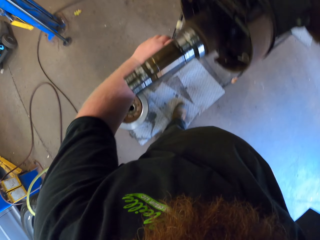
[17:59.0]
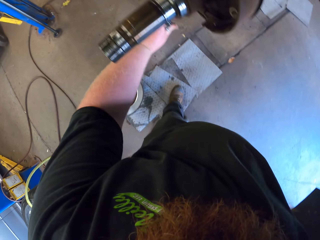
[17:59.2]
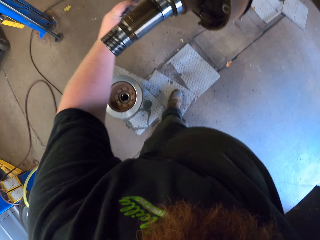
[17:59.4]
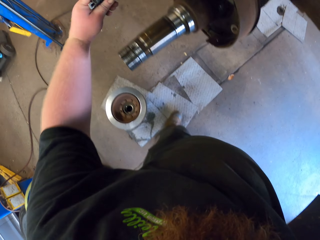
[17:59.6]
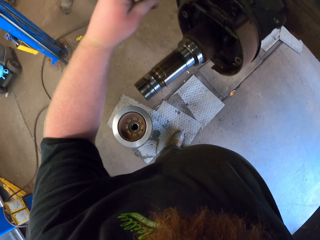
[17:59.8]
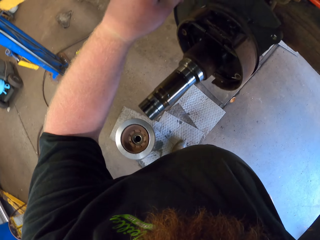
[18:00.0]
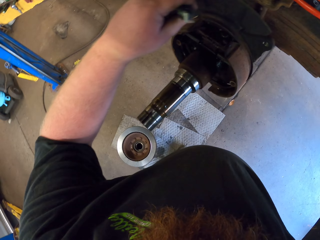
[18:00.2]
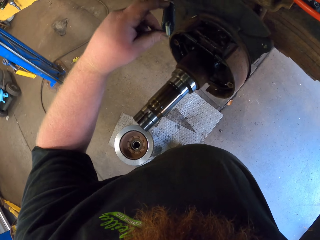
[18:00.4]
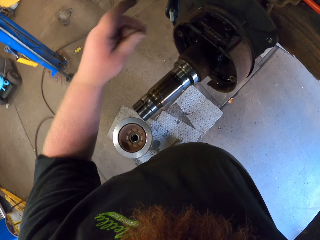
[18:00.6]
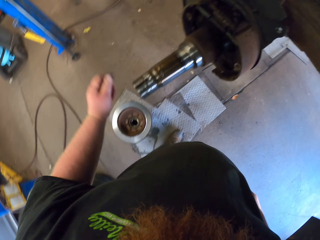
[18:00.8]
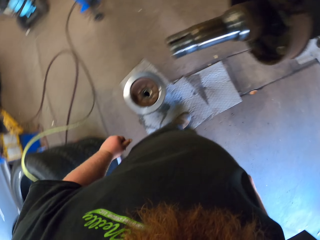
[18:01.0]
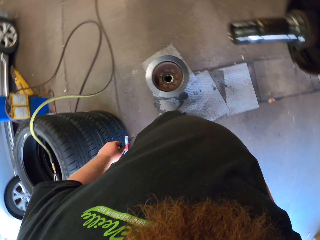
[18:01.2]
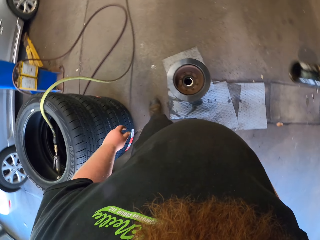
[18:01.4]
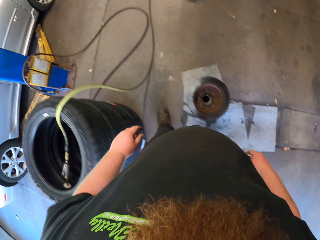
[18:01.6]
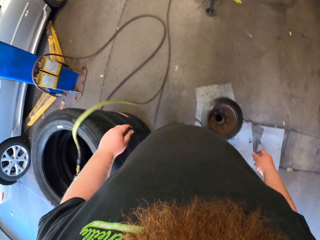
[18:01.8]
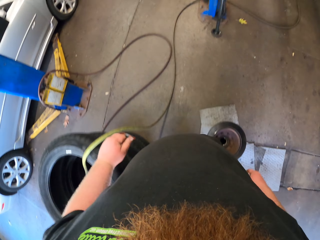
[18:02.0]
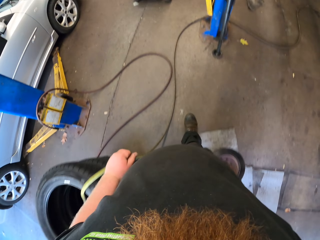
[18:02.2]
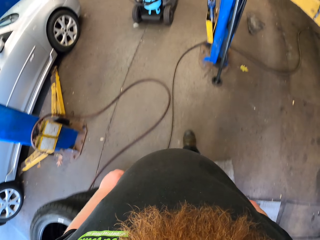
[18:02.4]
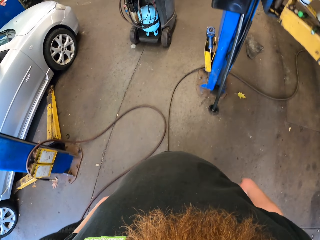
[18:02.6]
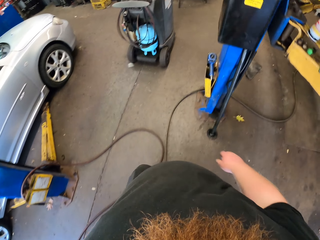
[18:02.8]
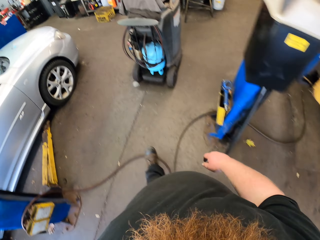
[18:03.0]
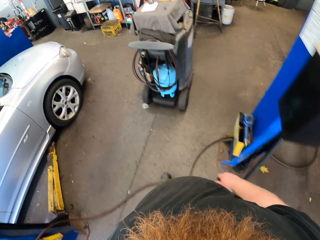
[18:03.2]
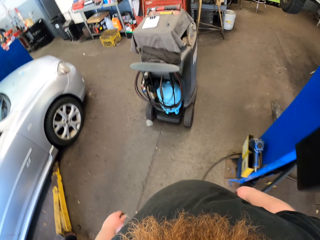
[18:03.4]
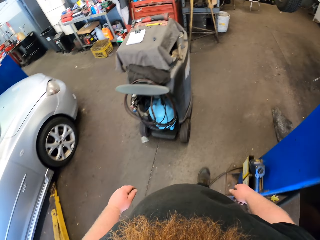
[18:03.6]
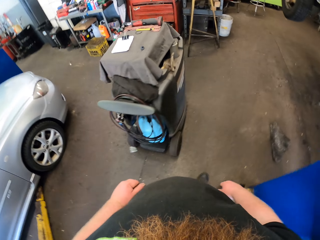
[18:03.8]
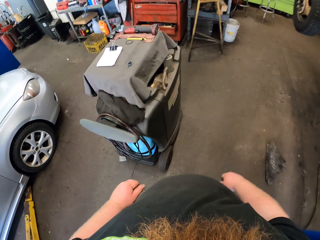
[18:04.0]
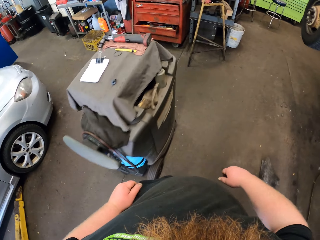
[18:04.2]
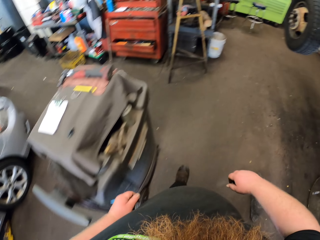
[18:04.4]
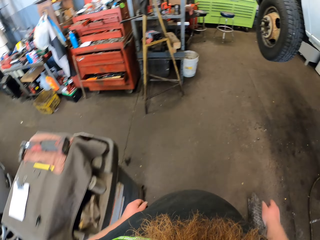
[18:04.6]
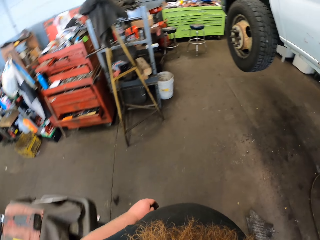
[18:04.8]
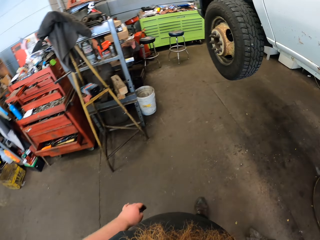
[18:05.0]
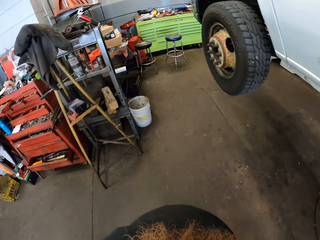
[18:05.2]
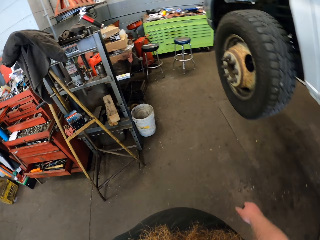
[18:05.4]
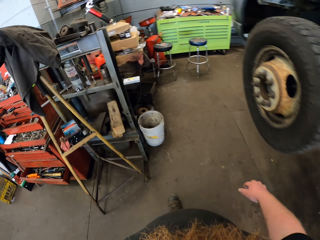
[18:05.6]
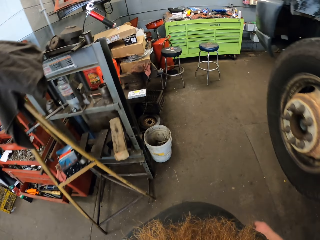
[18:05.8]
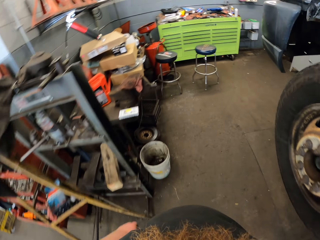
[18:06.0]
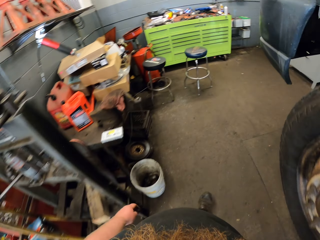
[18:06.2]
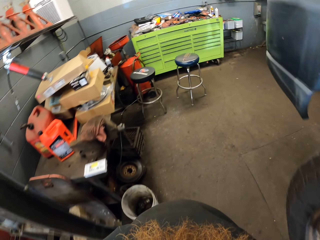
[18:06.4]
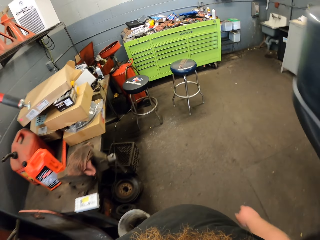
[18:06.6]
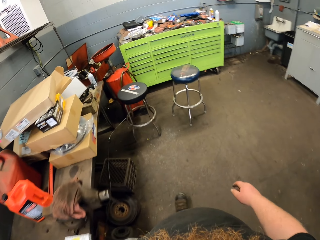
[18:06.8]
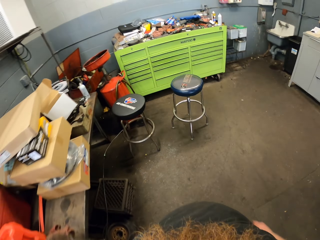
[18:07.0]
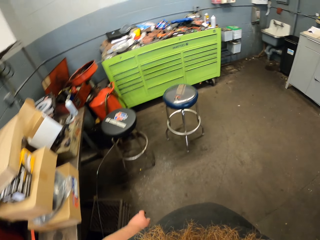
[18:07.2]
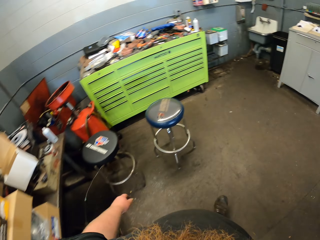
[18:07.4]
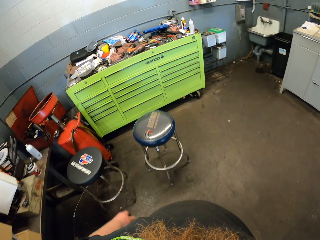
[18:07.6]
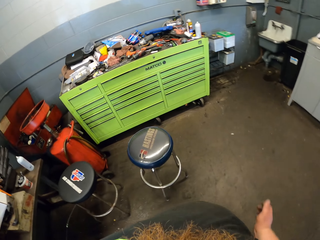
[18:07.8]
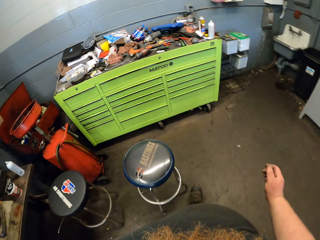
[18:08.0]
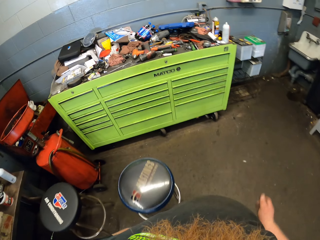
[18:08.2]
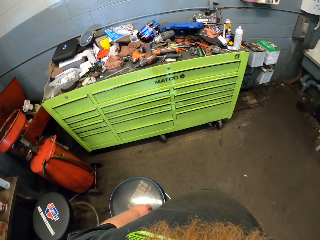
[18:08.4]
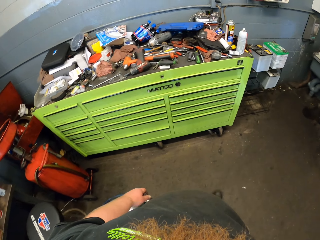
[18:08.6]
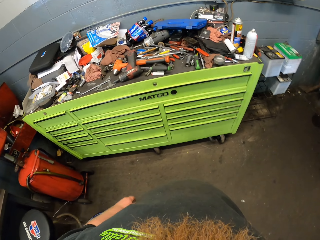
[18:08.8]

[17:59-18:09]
The camera wearer holds the spring with his left hand. He puts the spring down and walks.

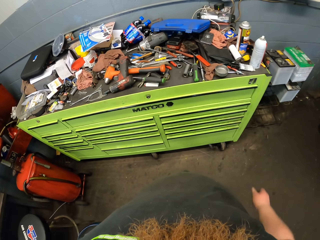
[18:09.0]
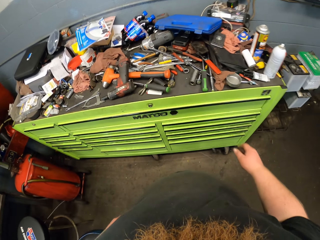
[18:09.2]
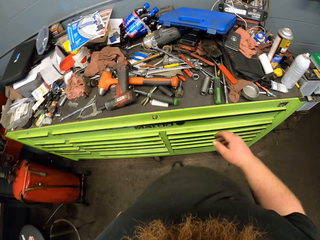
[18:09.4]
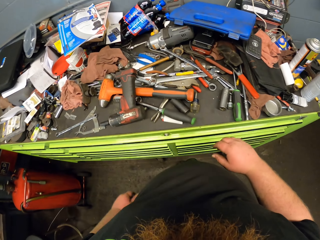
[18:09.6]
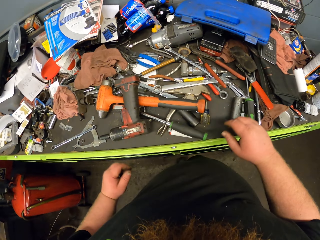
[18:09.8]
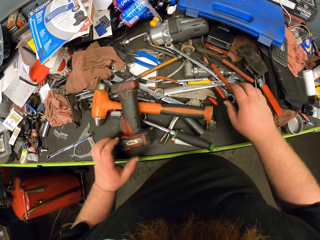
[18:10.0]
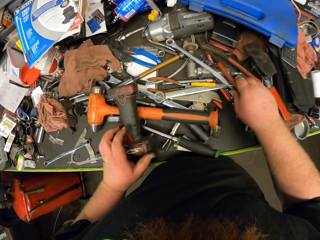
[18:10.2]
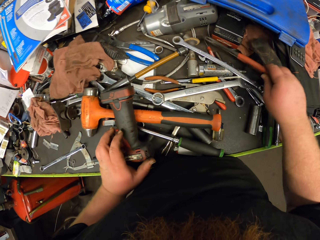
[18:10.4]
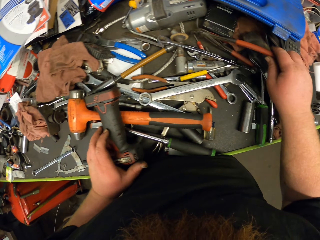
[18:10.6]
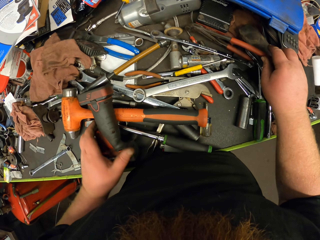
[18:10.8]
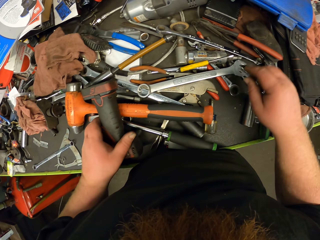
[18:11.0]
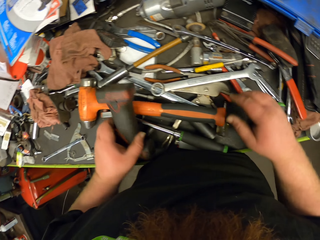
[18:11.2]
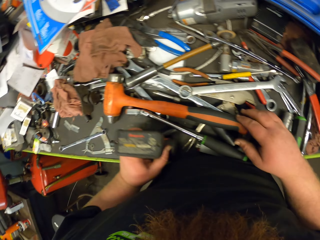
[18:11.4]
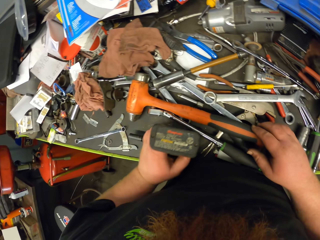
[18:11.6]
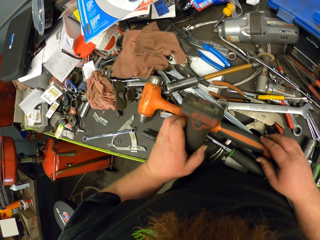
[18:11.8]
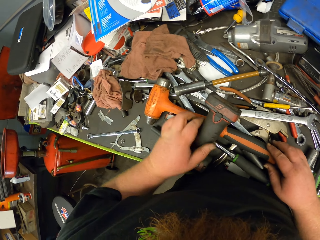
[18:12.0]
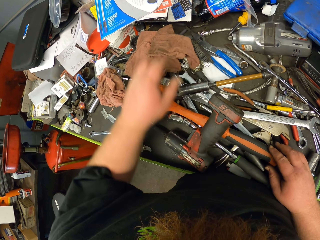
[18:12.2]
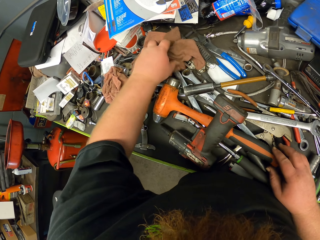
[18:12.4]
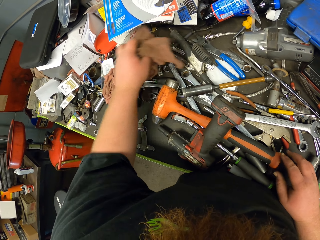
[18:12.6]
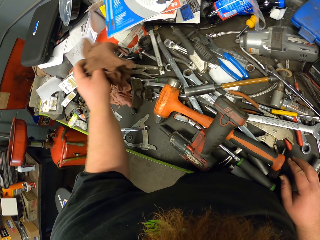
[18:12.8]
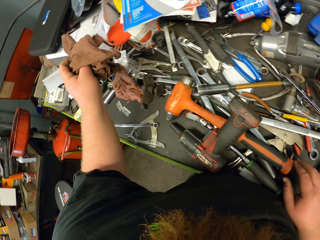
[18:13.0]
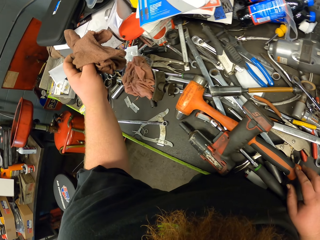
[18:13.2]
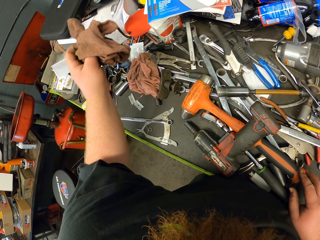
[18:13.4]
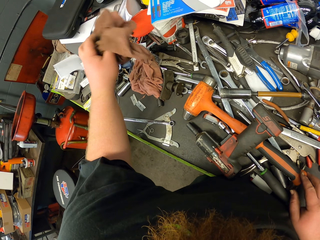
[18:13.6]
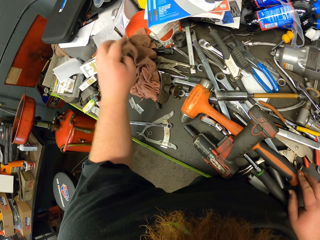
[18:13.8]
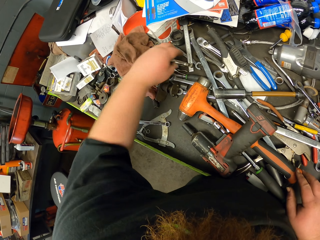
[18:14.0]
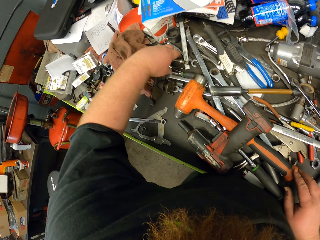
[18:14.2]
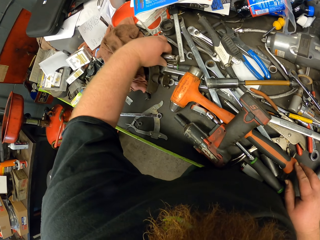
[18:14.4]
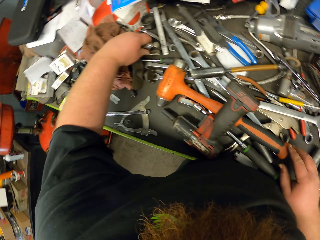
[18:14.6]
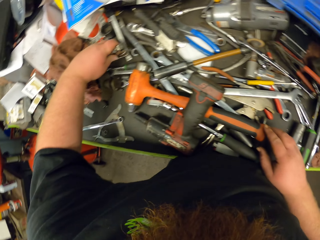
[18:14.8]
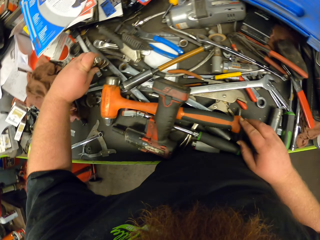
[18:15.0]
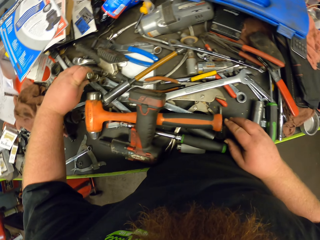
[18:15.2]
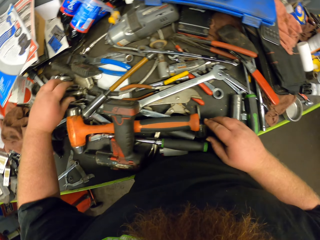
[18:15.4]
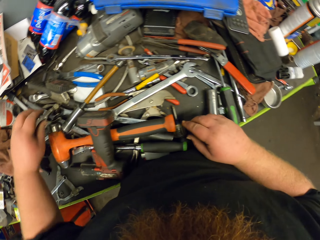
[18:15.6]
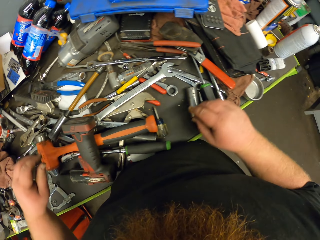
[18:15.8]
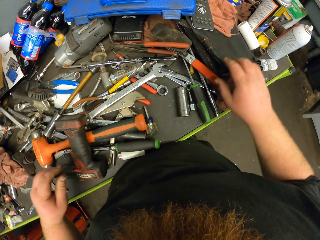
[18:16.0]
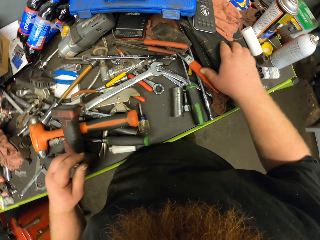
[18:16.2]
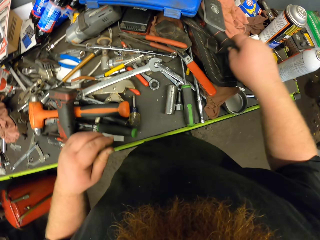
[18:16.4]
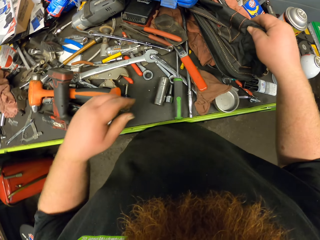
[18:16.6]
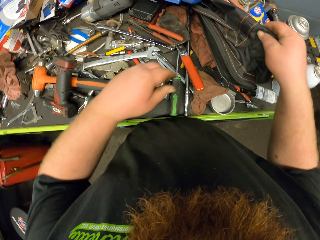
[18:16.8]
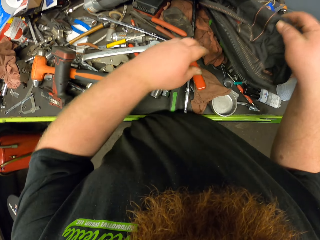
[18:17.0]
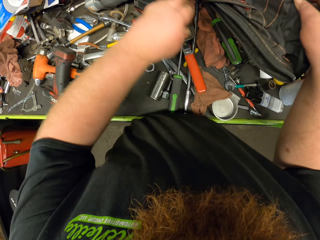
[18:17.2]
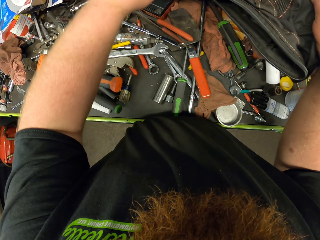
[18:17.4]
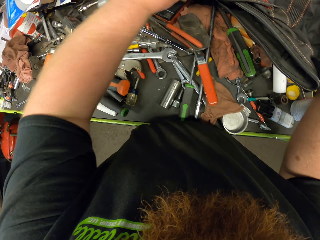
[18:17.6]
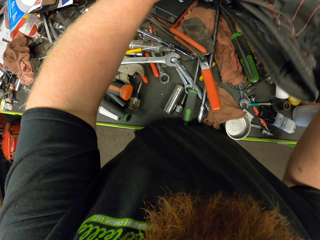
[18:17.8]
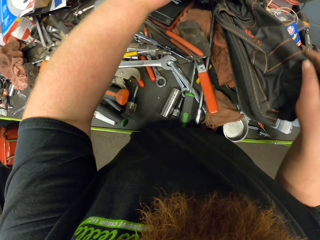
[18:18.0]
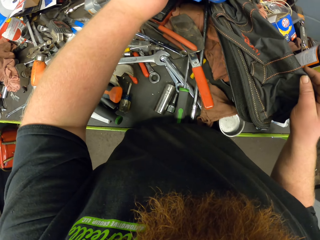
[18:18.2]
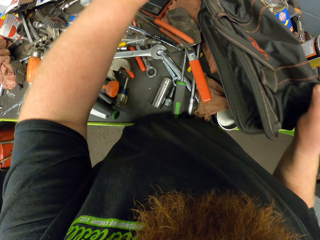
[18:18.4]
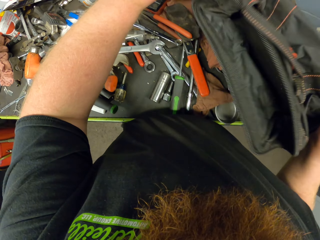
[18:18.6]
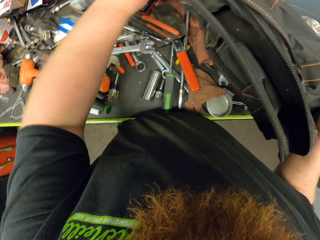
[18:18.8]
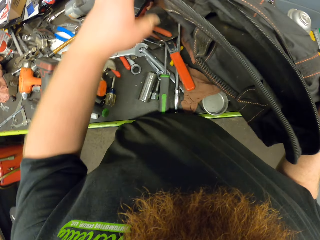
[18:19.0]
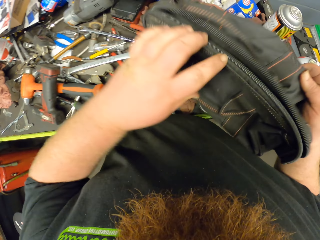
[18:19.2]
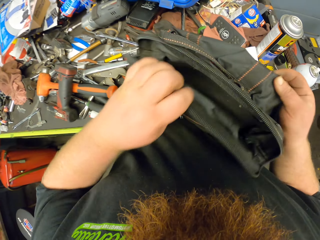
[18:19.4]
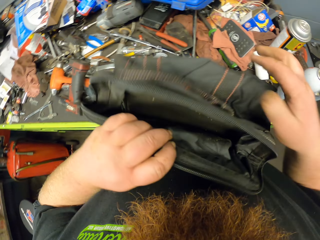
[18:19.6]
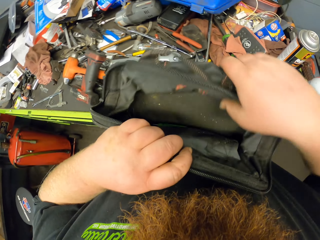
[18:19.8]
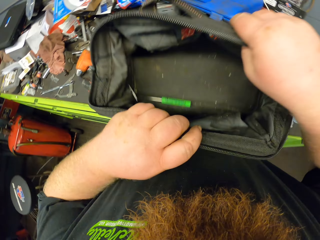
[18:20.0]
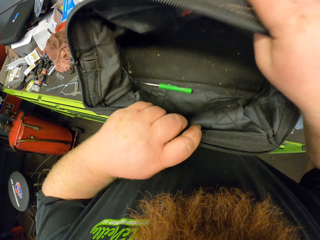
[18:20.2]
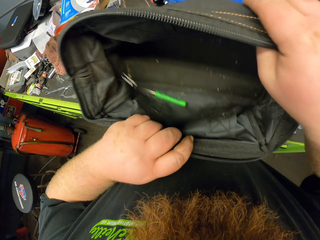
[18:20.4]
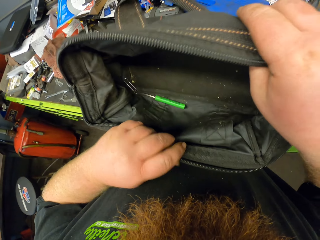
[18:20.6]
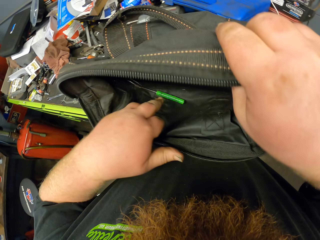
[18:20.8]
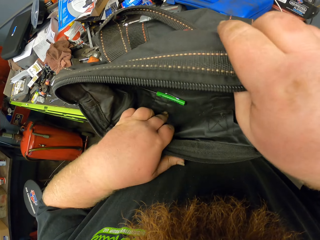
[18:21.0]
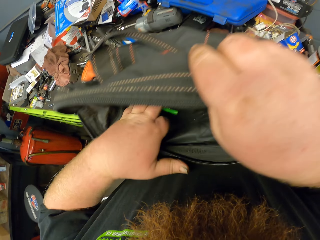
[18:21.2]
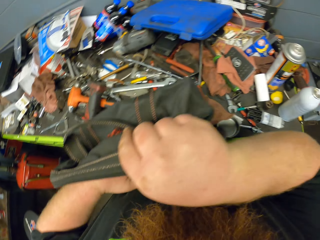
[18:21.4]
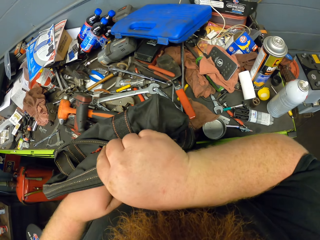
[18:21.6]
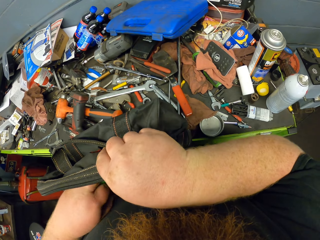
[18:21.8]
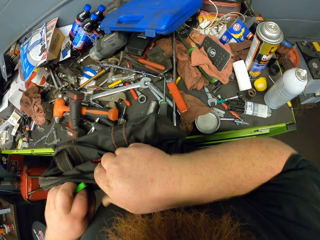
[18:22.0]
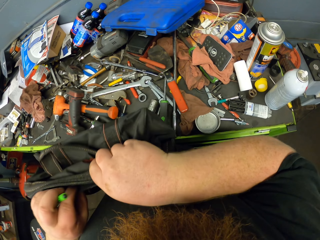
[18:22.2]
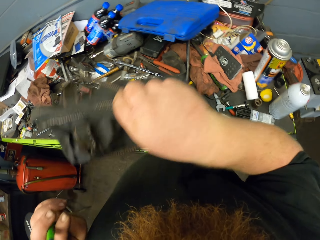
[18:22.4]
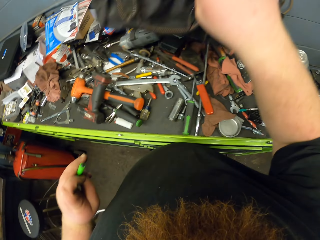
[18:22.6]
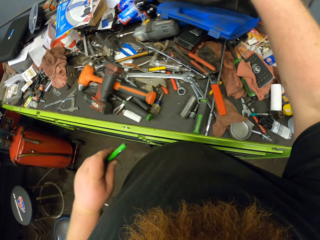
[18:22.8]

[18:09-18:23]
The camera wearer stops walking. They touch the screwdriver machine. They touch the pliers. They touch the car cloth cleaner. They look around. They touch something. They look around. They pick up the bag with both hands. They look inside the bag. They pick up a screwdriver with the left hand.
